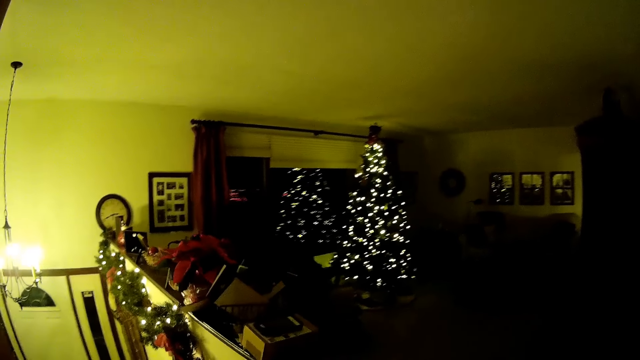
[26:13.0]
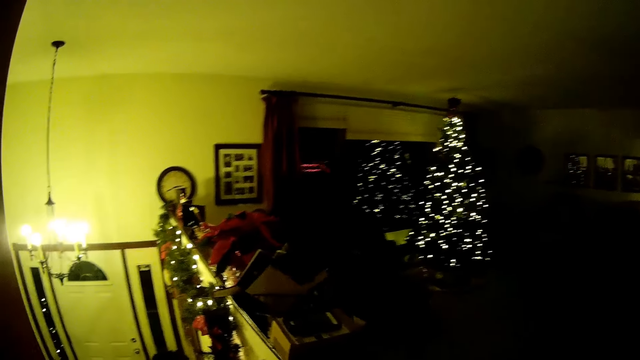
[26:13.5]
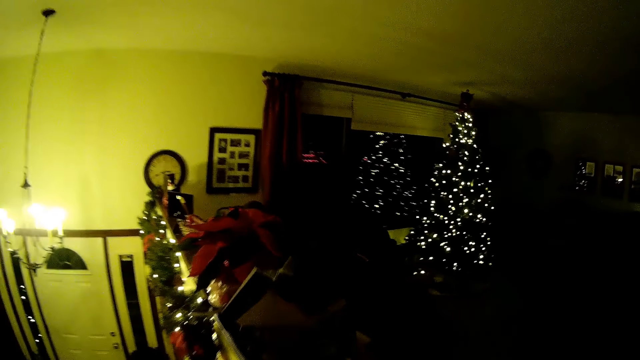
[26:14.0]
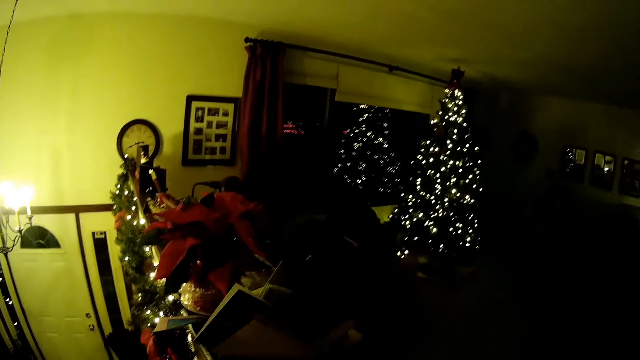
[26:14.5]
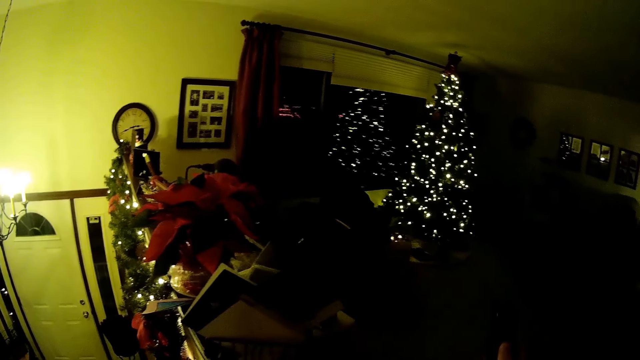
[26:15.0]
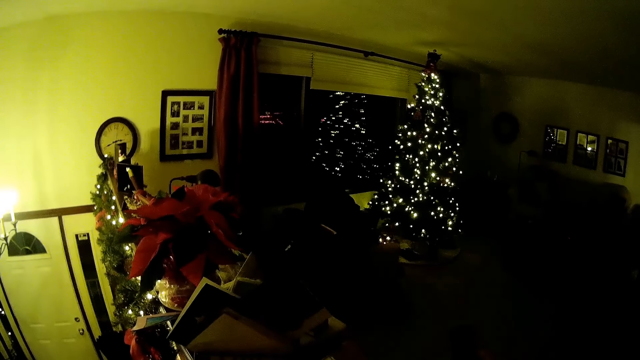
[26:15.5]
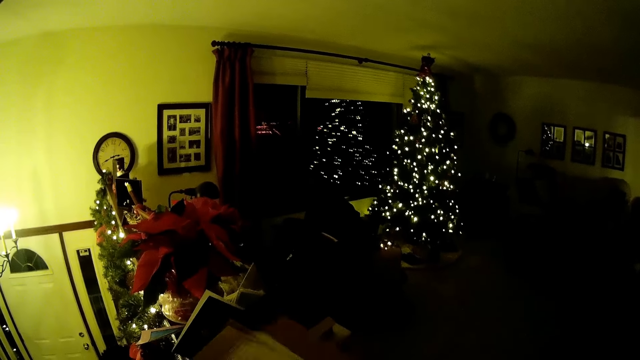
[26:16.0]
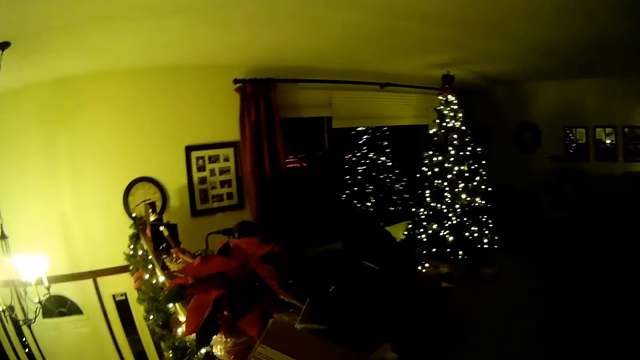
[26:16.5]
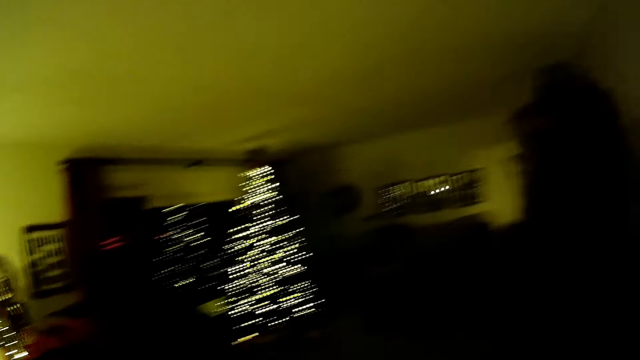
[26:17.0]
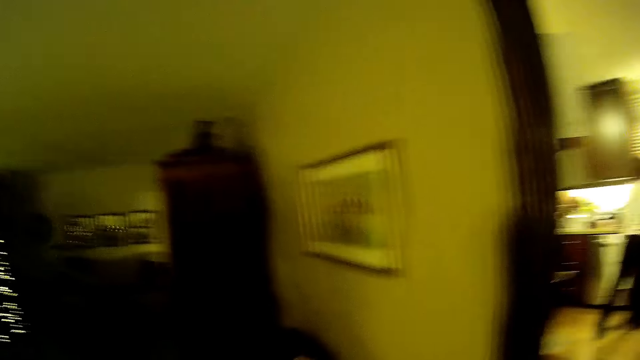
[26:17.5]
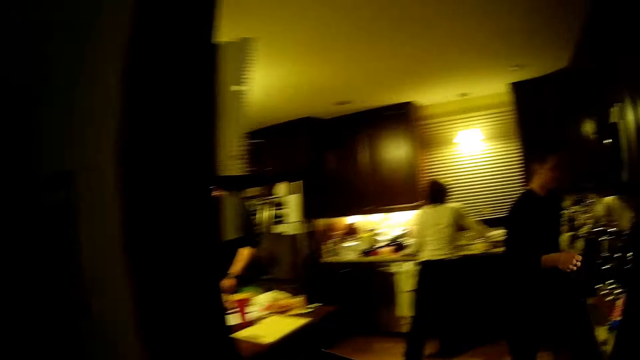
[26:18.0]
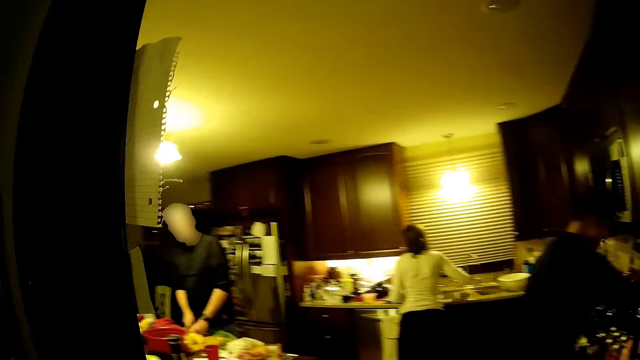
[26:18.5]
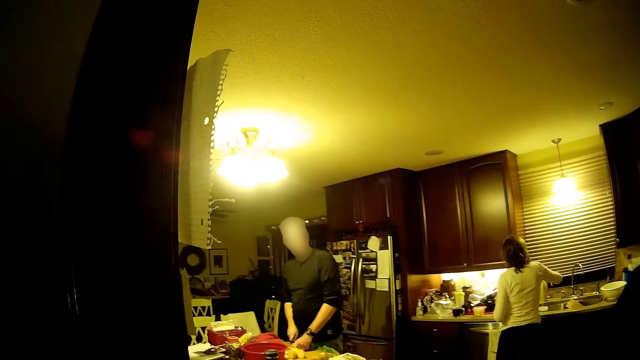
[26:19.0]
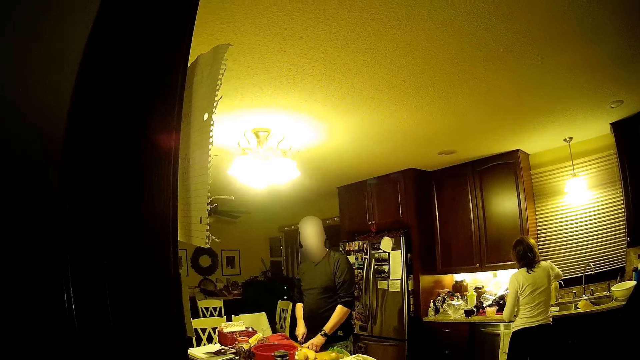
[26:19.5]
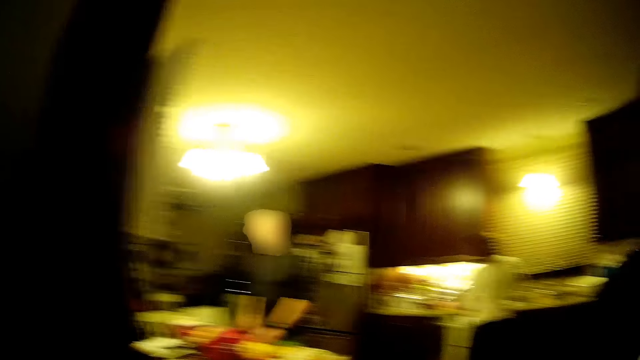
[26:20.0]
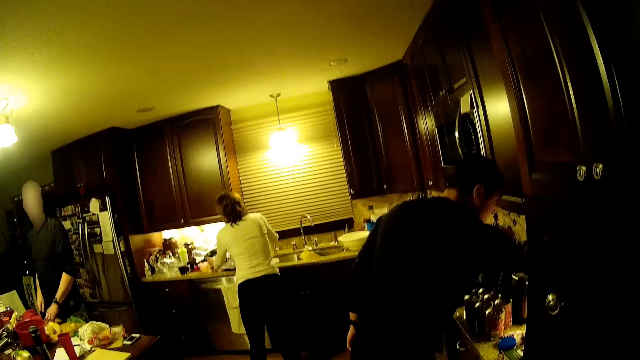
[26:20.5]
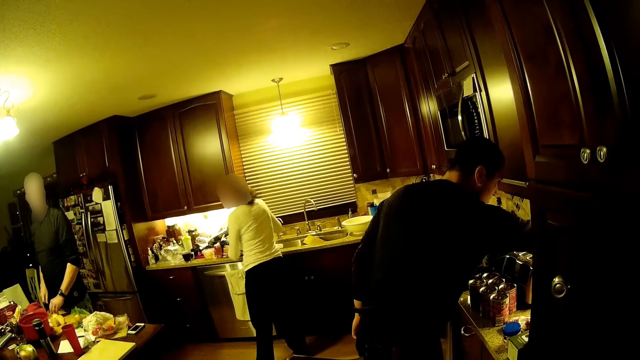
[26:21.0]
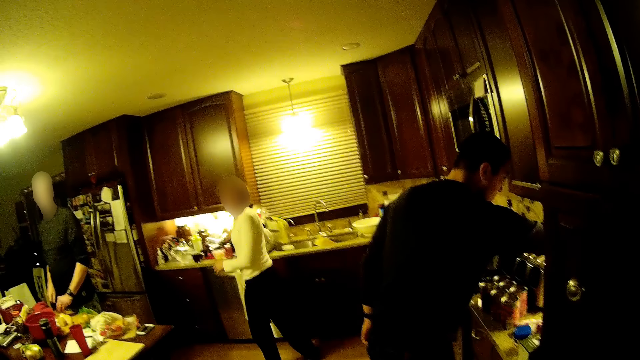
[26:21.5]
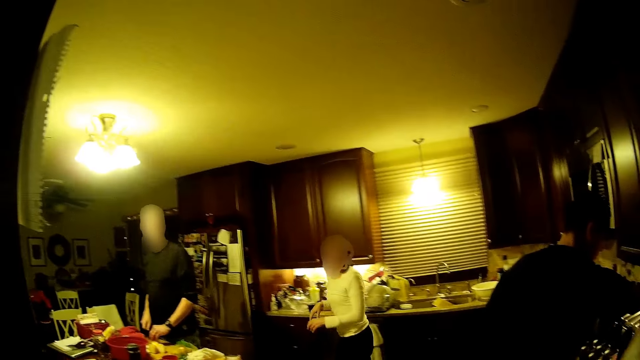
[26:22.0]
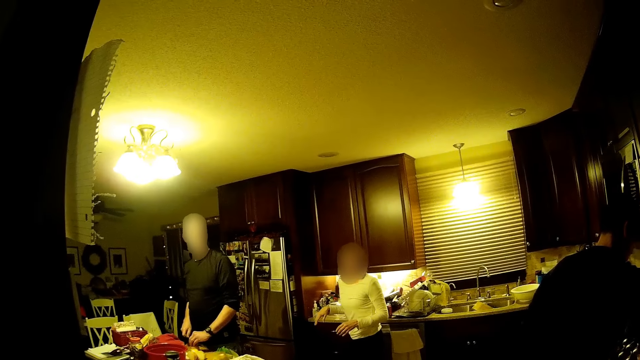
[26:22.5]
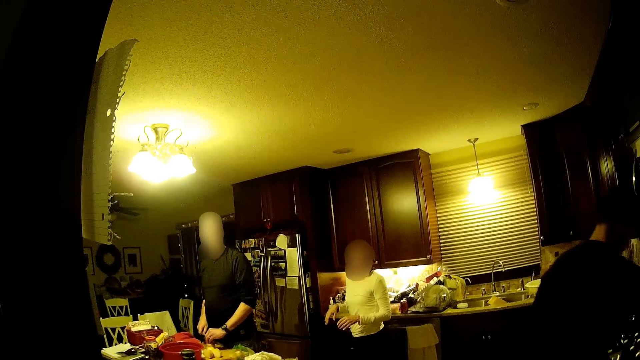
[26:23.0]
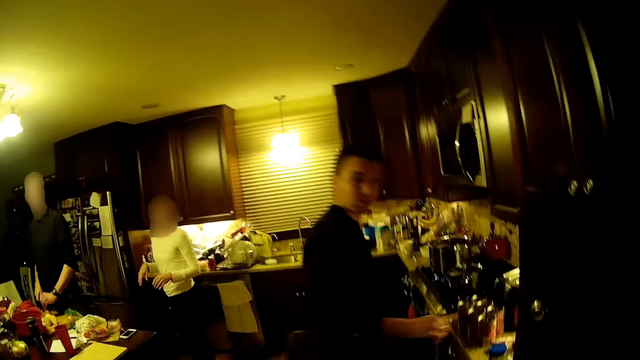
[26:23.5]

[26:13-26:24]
The camera wearer picks up something. They move around the room. A woman stares at the camera wearer.

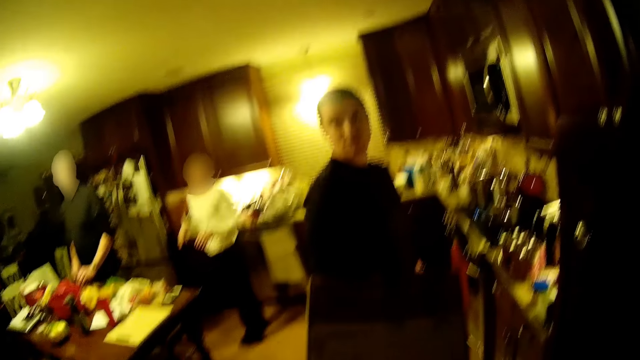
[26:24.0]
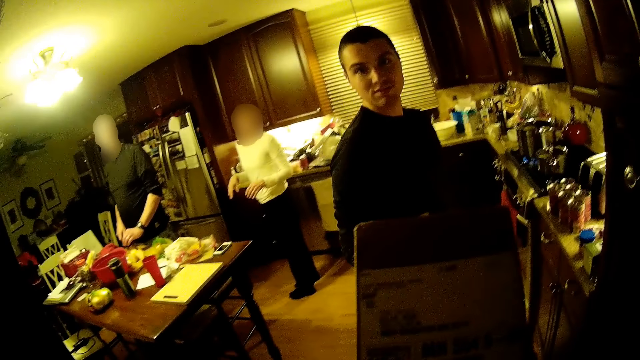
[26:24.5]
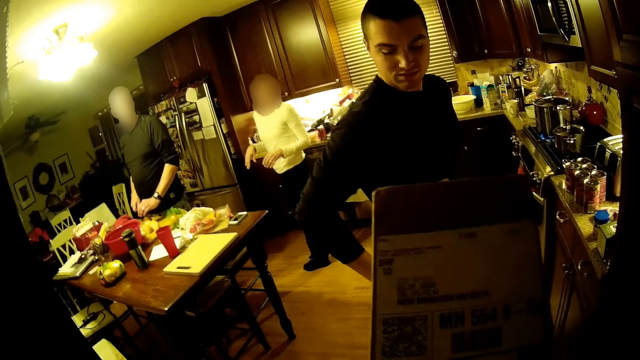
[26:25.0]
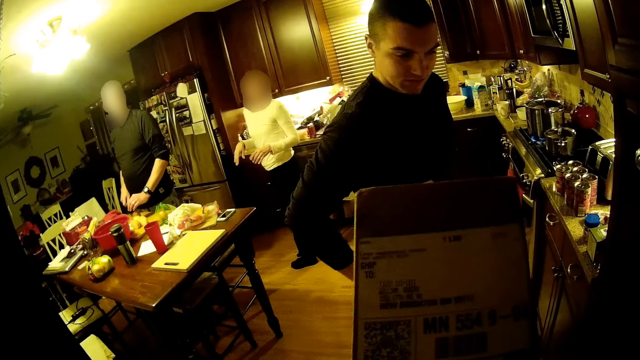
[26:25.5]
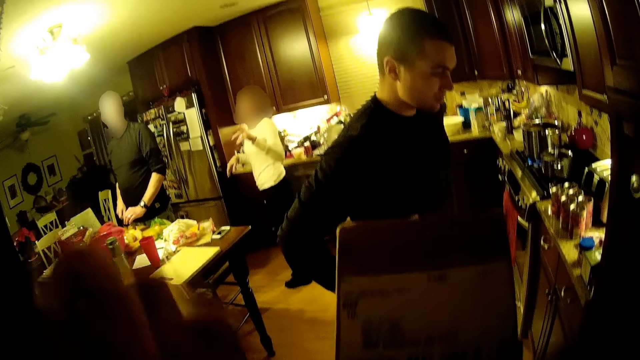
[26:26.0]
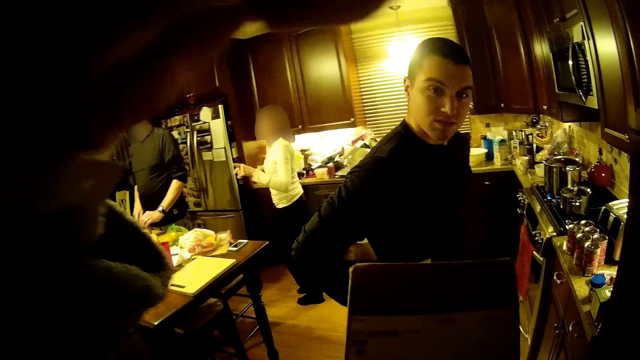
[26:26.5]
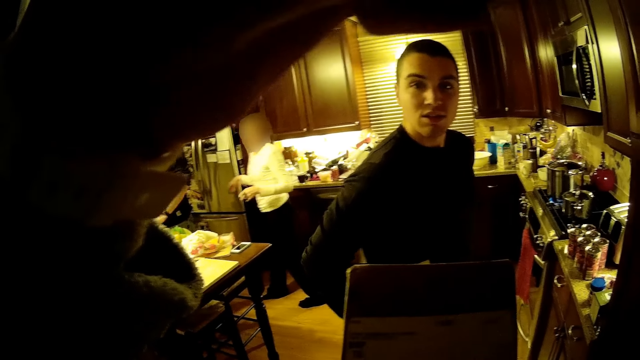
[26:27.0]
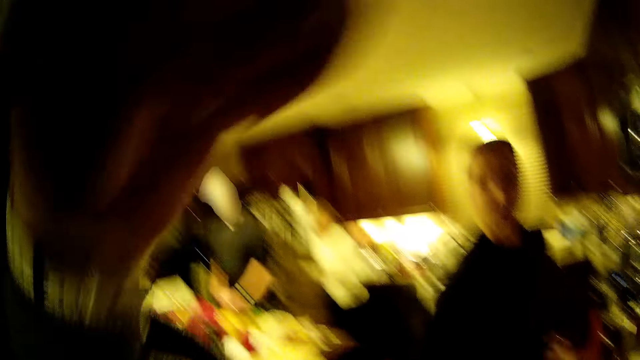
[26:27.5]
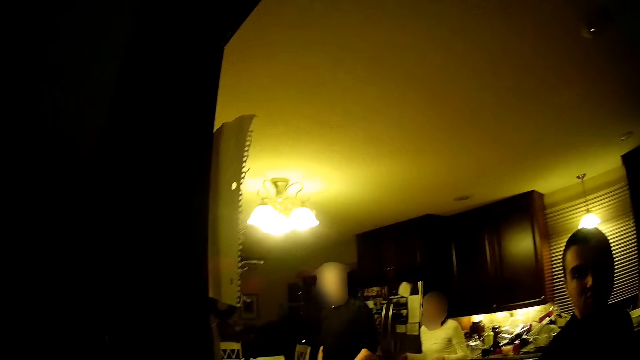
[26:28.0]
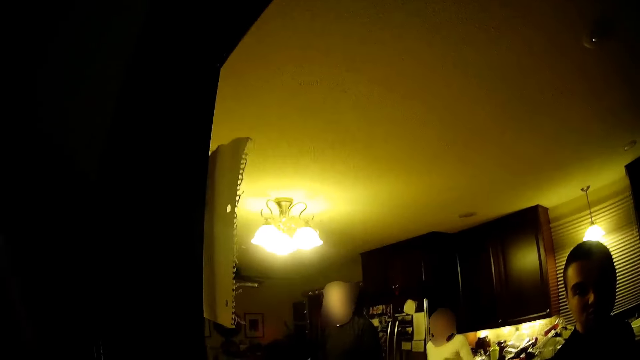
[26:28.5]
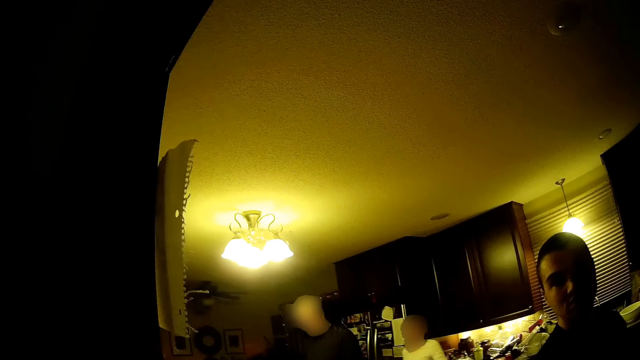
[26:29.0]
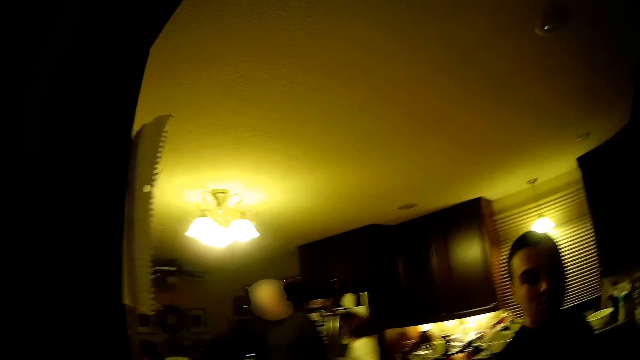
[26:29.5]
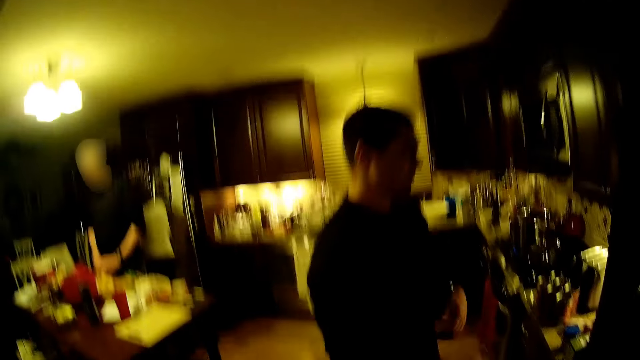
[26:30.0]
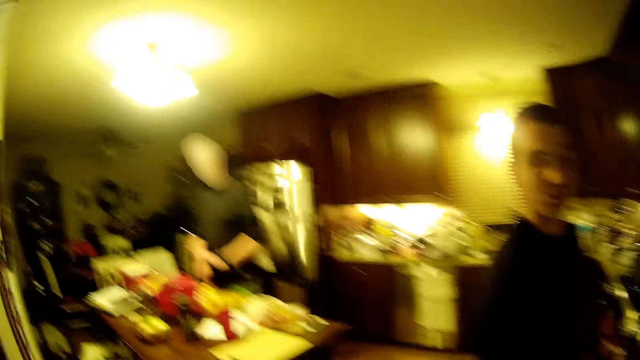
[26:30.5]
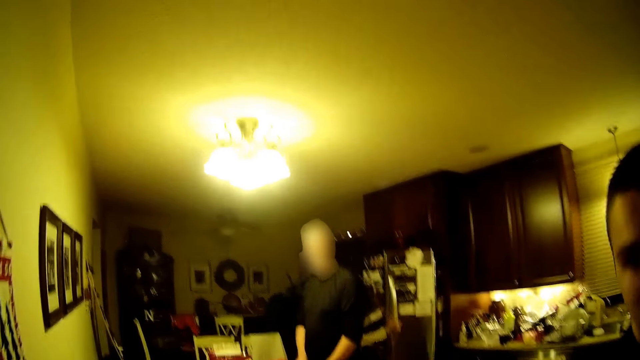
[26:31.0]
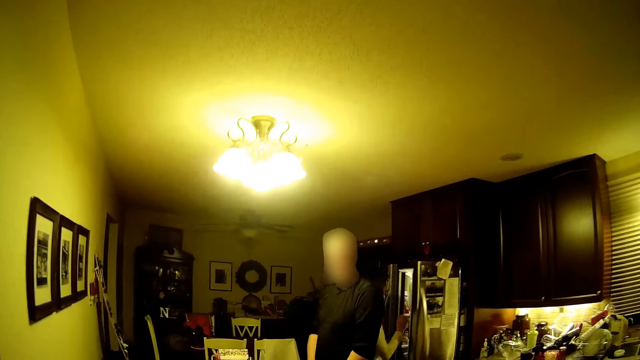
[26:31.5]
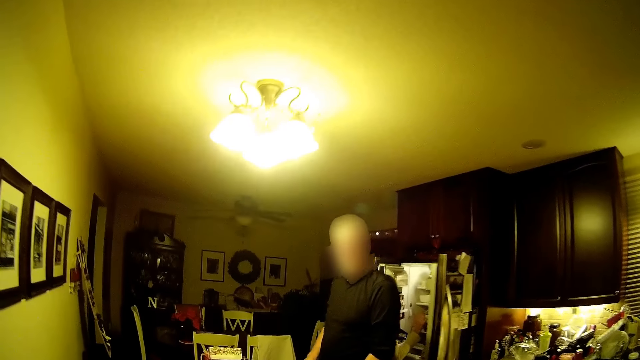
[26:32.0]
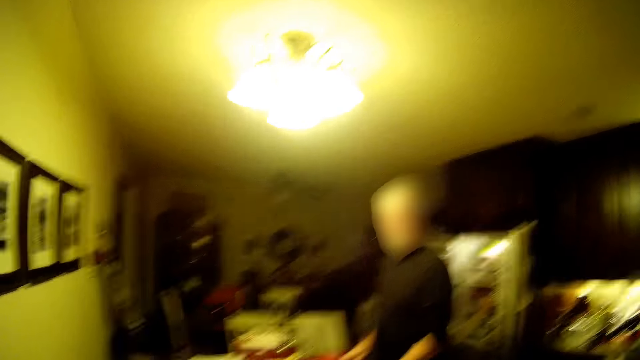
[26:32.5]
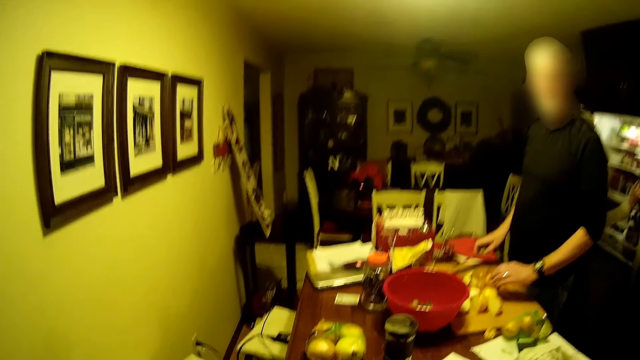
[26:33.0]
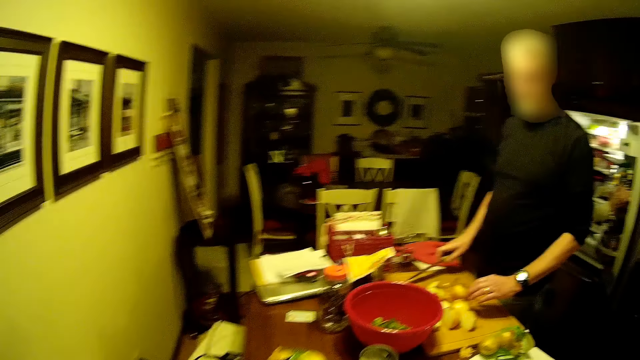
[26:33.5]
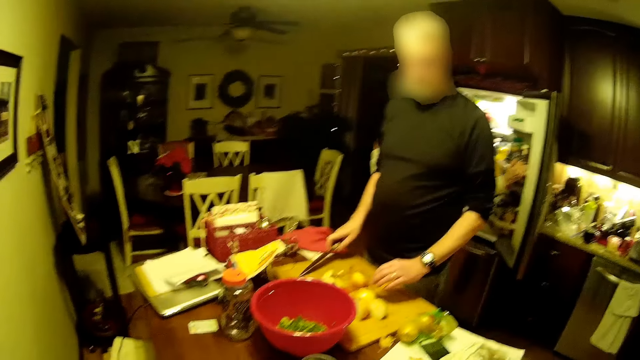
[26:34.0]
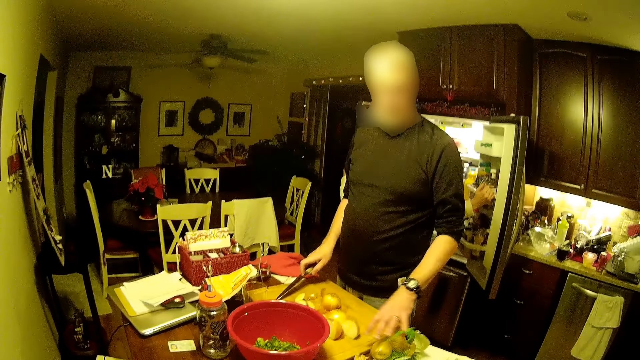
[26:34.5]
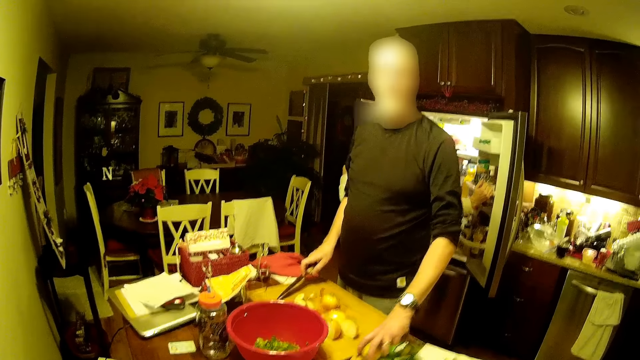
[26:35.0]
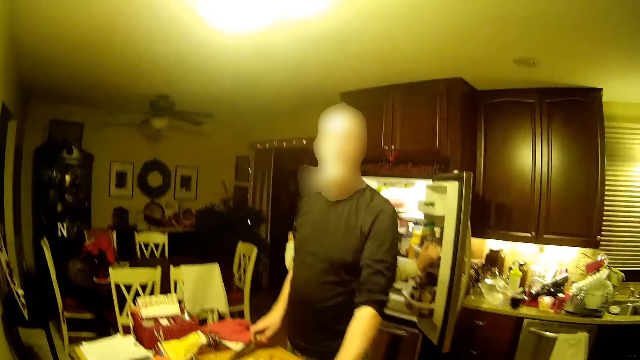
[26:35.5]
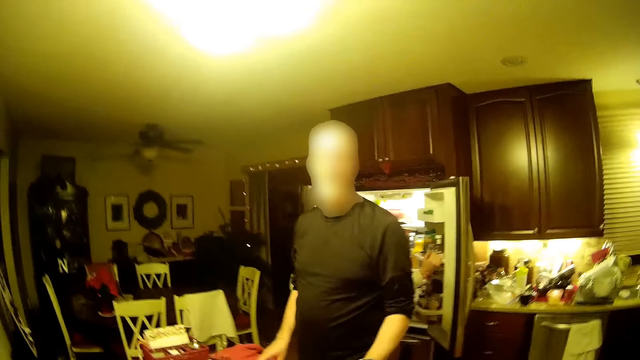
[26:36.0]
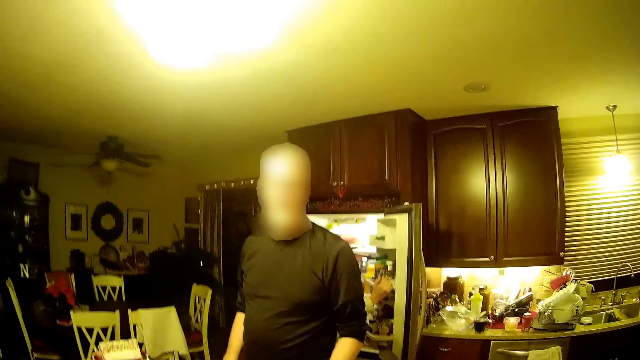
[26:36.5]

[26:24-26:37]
A woman stares at the camera wearer. The camera wearer adjusts the camera on the head. He carries his hands up. He stares at the room. He walks around the house. Another woman opens the fridge. The camera wearer stares around.
